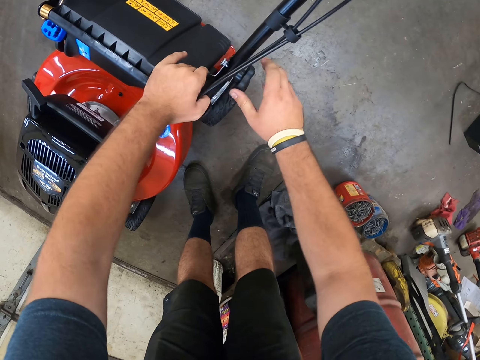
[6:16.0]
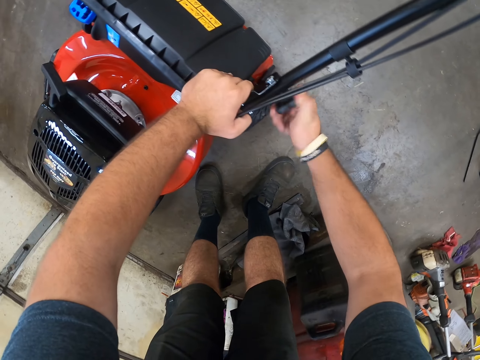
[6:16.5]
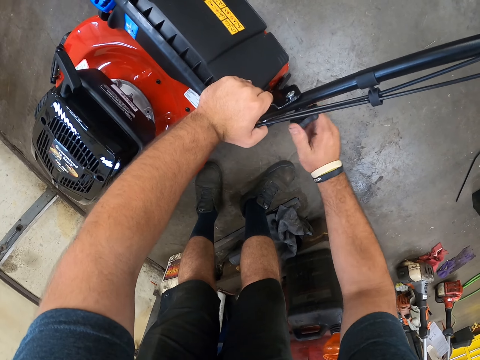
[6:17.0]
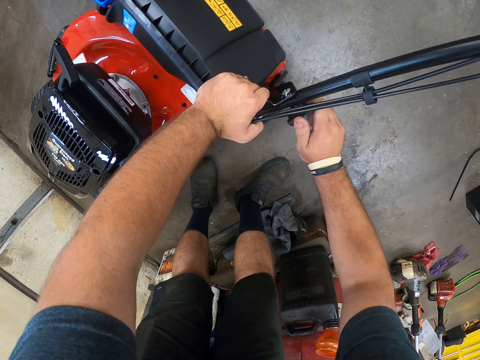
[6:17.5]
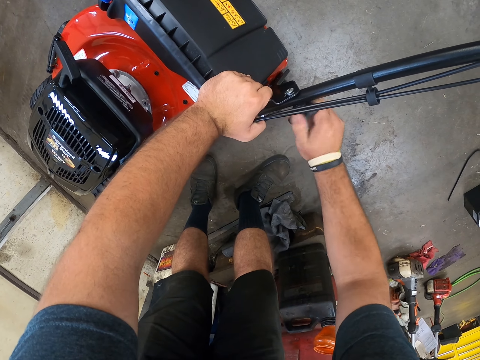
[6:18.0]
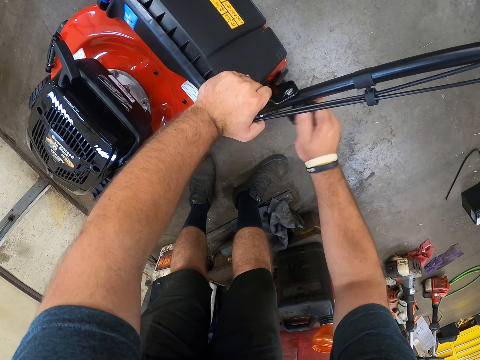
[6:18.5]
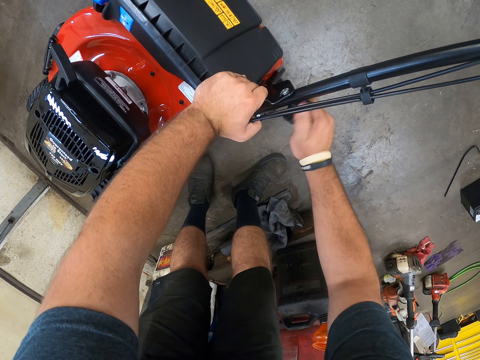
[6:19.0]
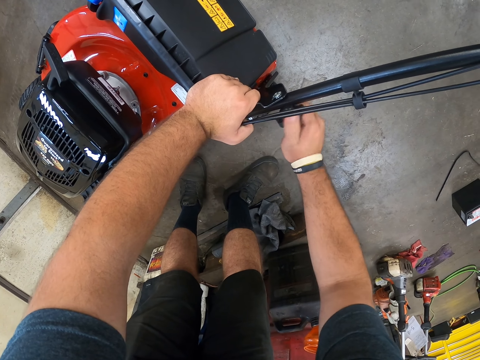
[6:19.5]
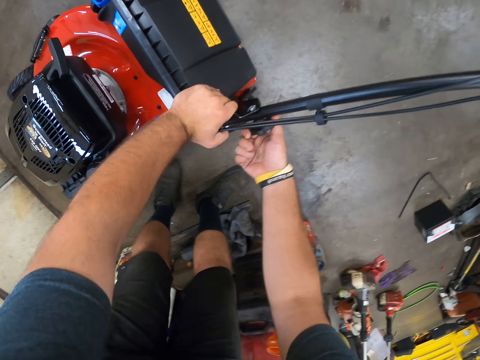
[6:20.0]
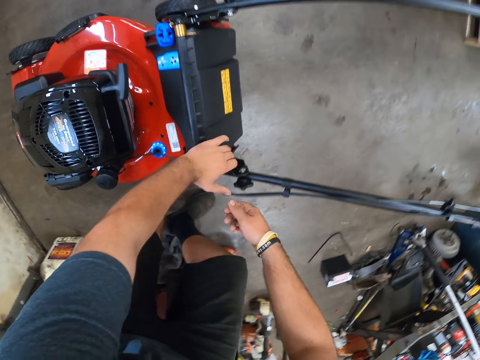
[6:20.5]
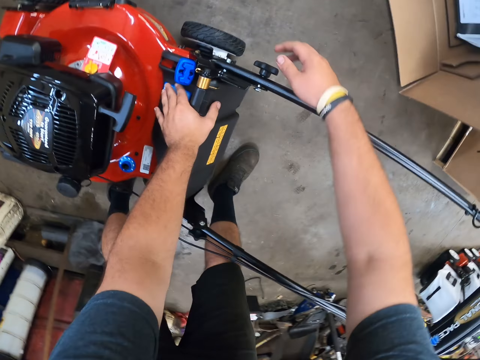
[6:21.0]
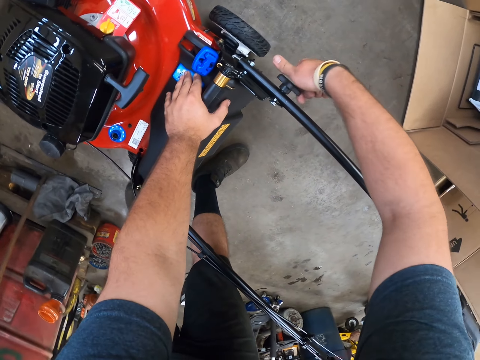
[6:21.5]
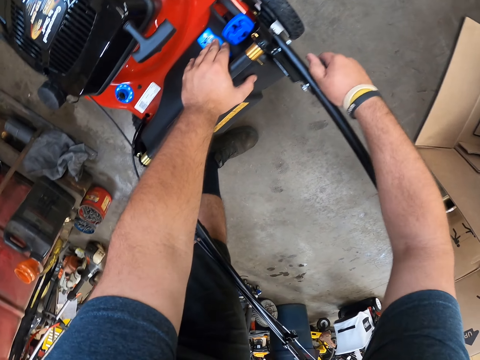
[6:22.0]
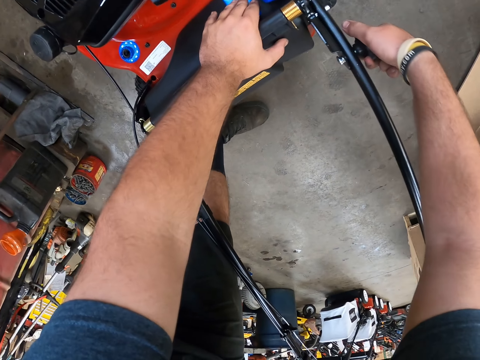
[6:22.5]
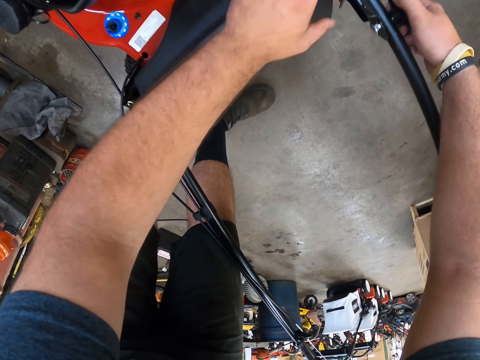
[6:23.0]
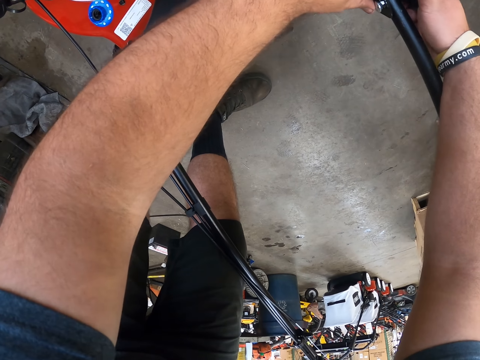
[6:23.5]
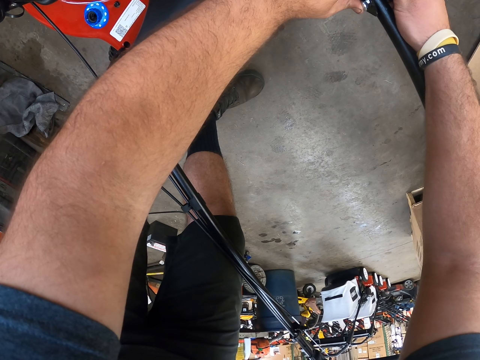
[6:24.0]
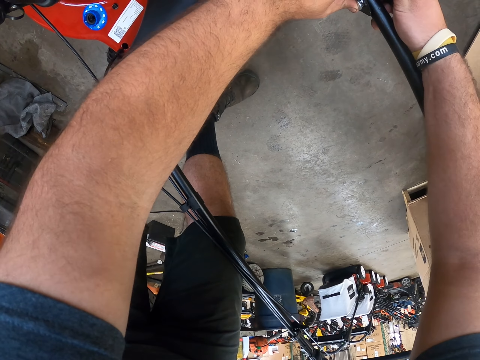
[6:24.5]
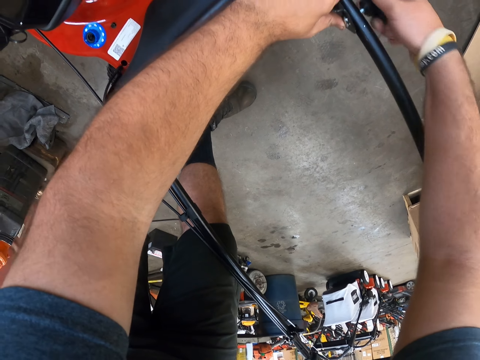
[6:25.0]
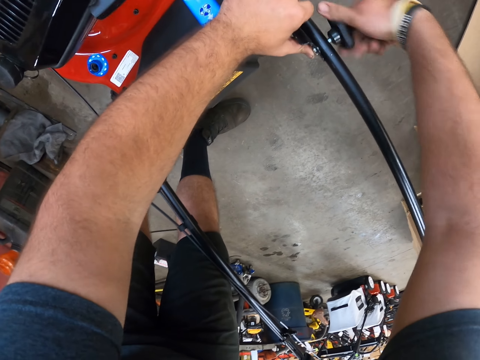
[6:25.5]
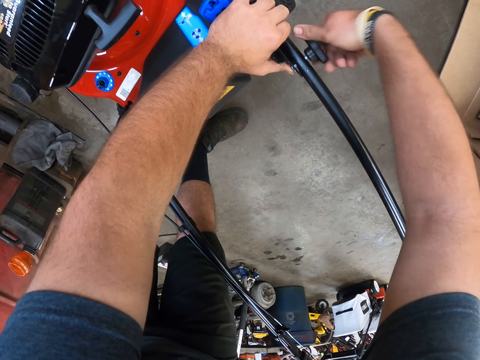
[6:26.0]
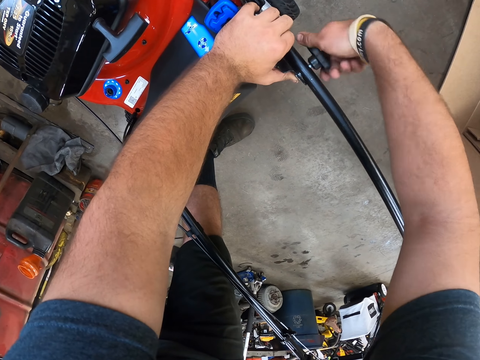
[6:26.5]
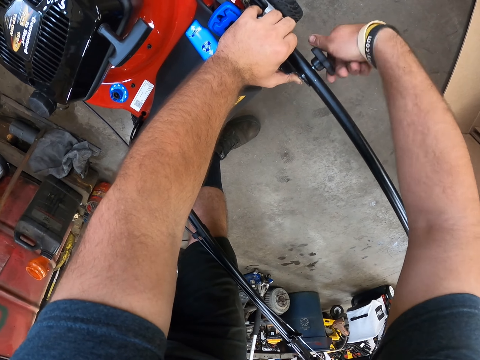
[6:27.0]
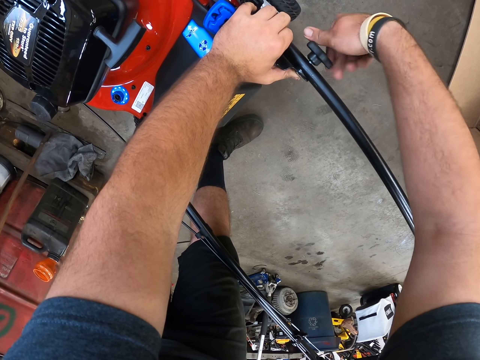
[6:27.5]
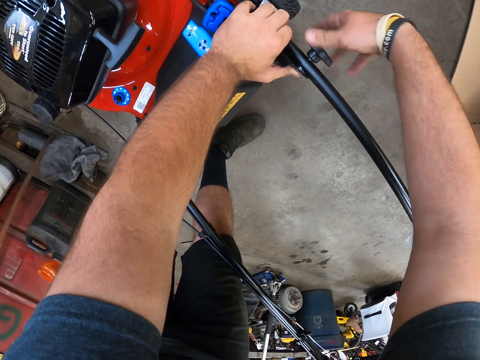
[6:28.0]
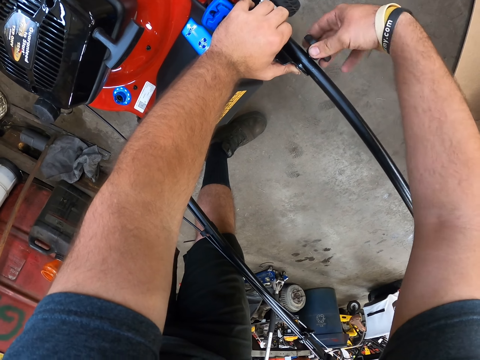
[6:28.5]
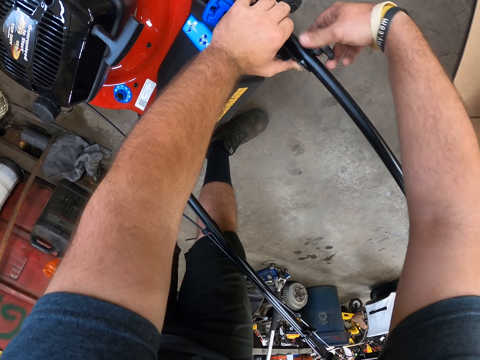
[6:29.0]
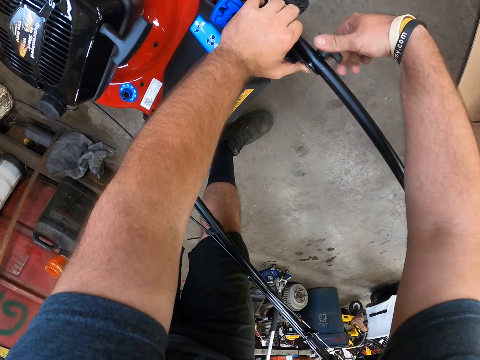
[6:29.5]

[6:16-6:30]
The camera wearer holds a lawn mower starter with the left hand. They tighten the screw with the hand. They hold the lawn mower.

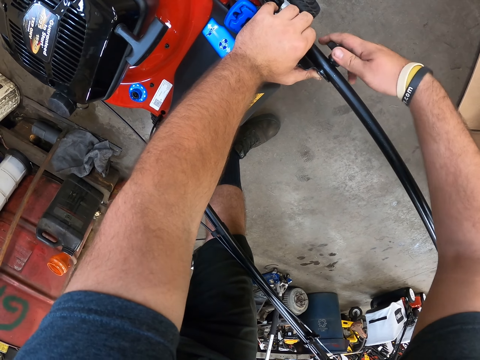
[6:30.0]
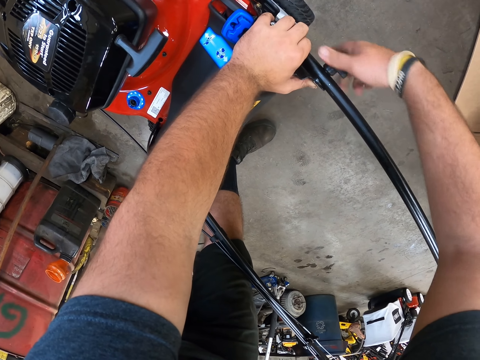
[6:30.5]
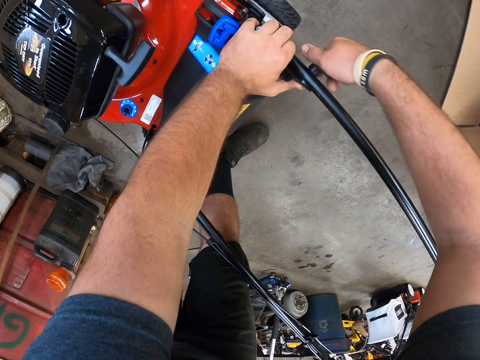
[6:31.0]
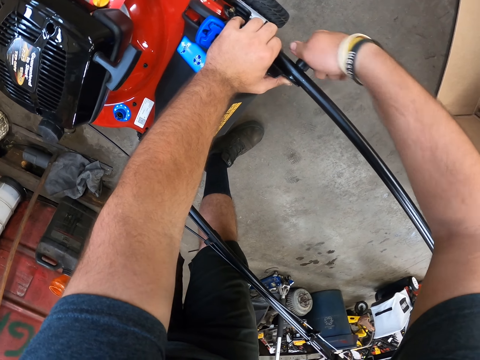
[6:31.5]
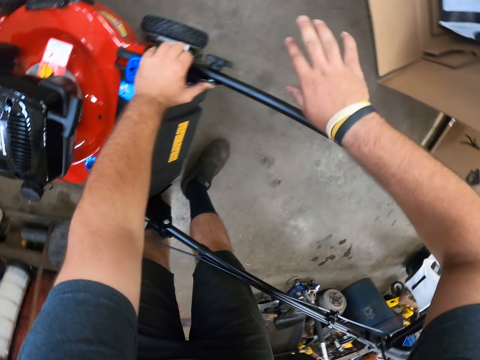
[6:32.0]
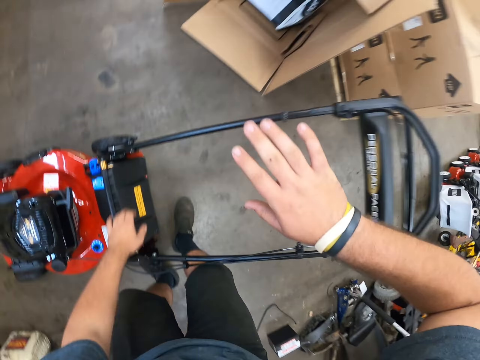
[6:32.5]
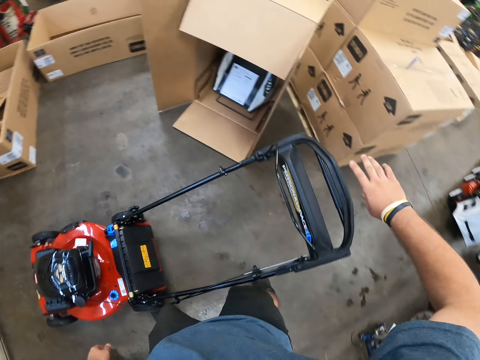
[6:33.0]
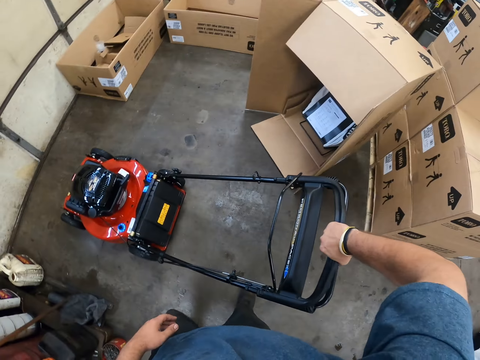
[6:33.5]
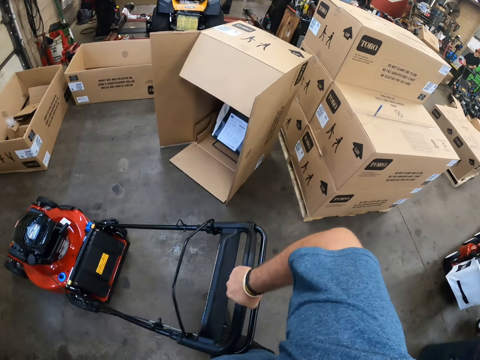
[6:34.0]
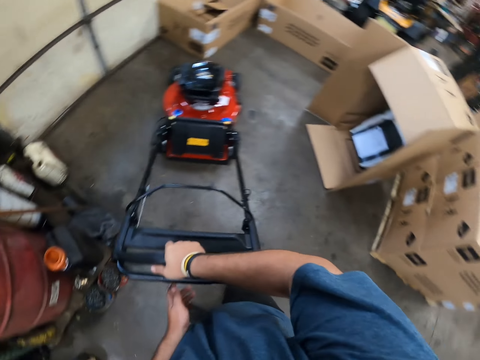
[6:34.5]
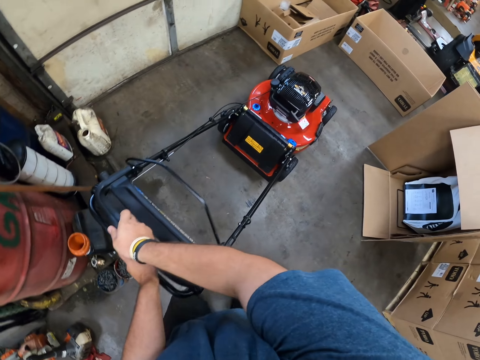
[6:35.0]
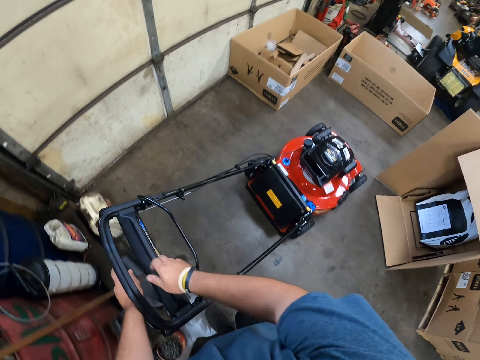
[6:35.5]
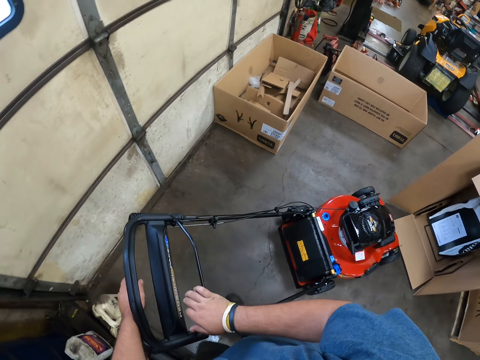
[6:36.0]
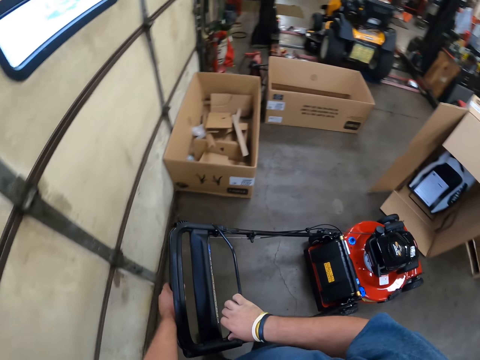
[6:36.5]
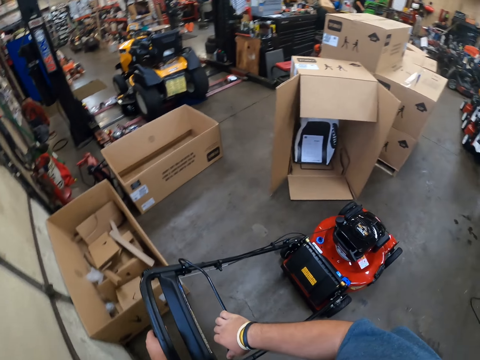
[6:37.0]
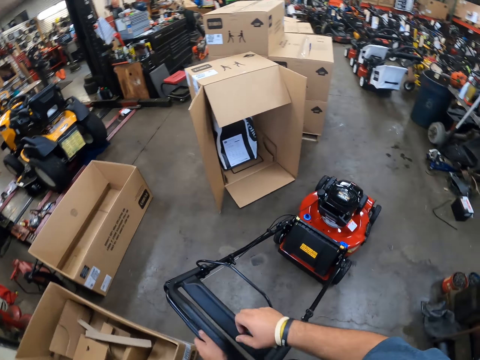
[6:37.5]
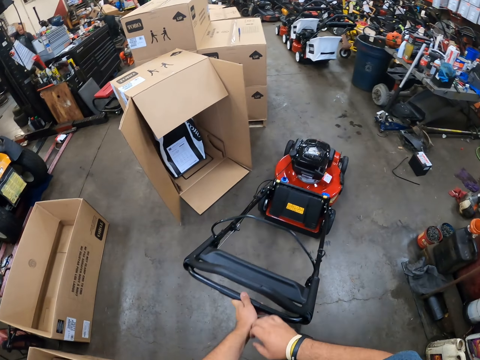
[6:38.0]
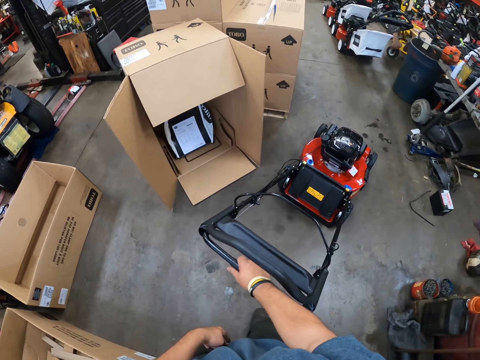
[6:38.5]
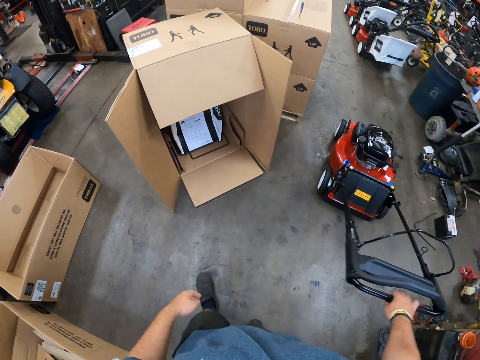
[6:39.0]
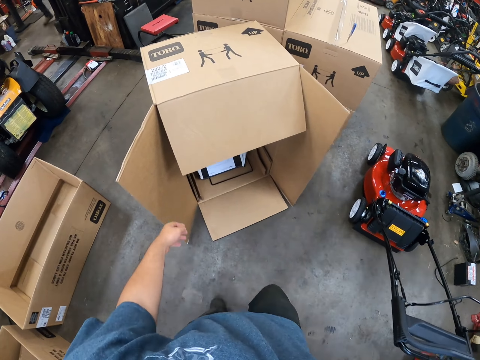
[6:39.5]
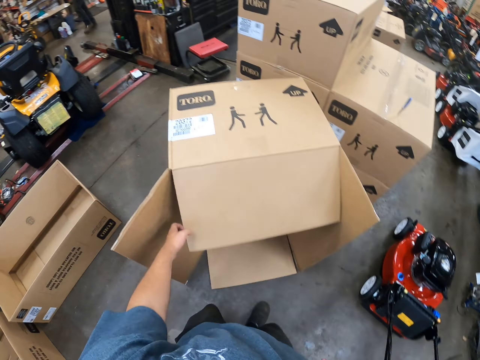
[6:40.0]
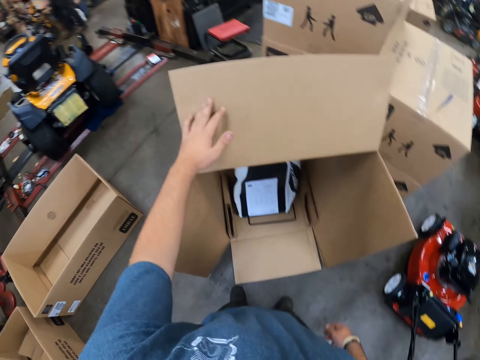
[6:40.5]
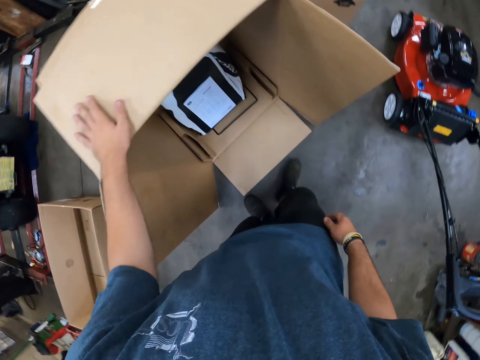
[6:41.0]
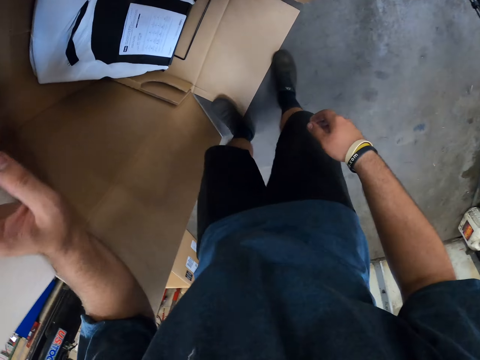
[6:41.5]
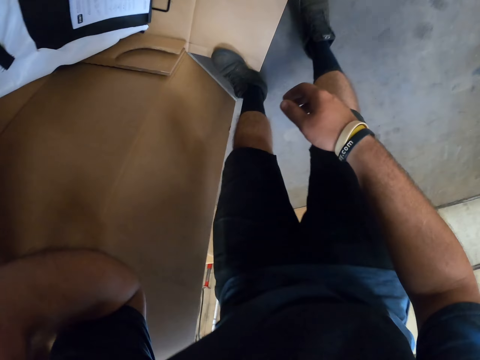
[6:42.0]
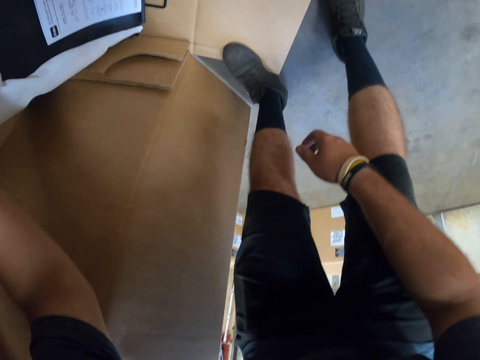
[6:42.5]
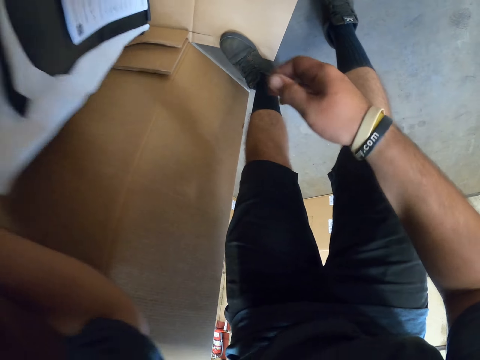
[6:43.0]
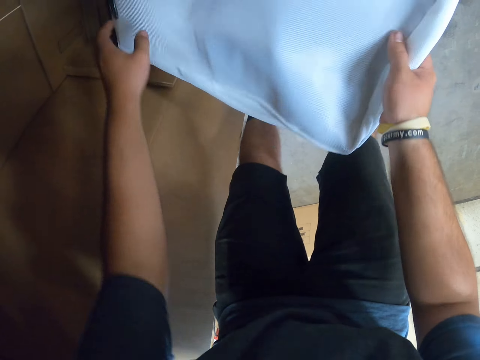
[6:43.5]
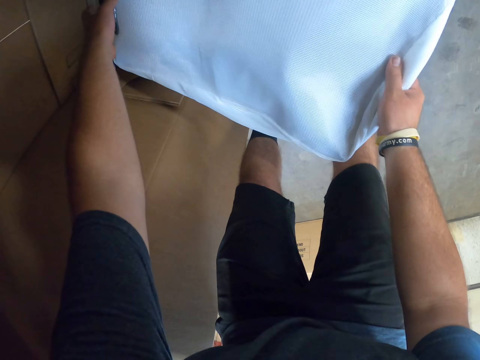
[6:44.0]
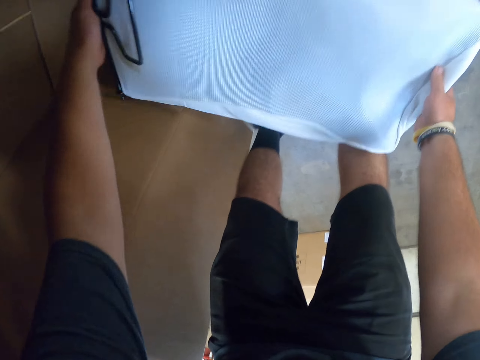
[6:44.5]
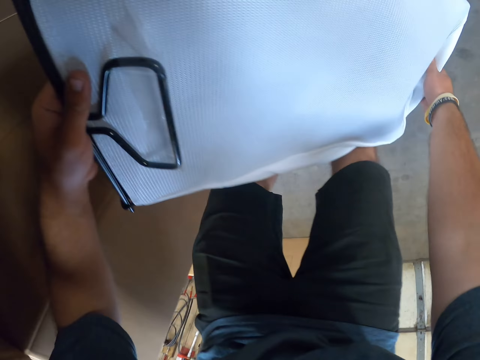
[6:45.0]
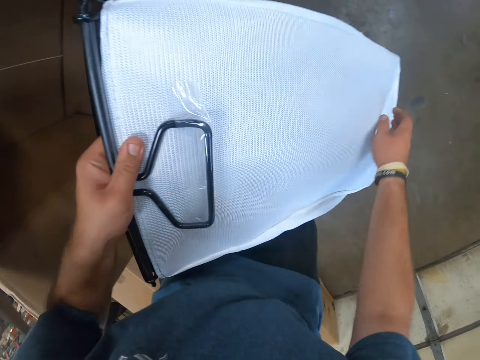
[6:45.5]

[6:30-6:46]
The camera wearer raises the hand. They walk around and push the lawn mower. They turn the lawn mower. They push the lawn mower. They park the lawn mower along the other lawn mowers. They open the box. They hold the carton box. They pick up the lawn mower basket in the box.
